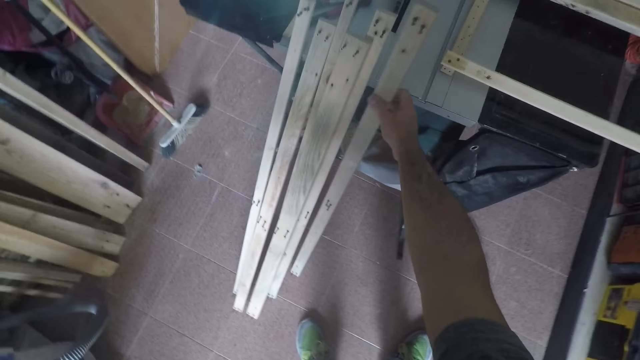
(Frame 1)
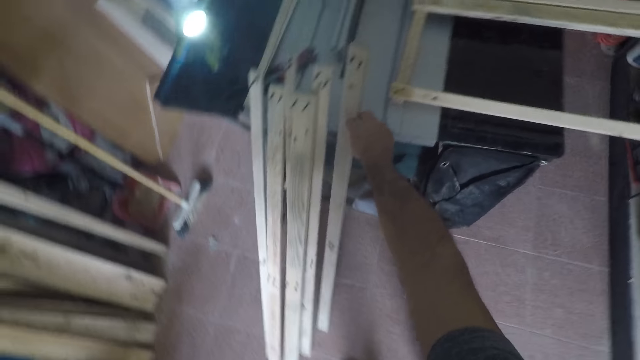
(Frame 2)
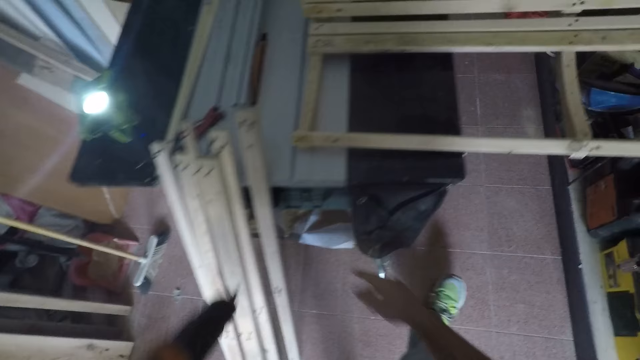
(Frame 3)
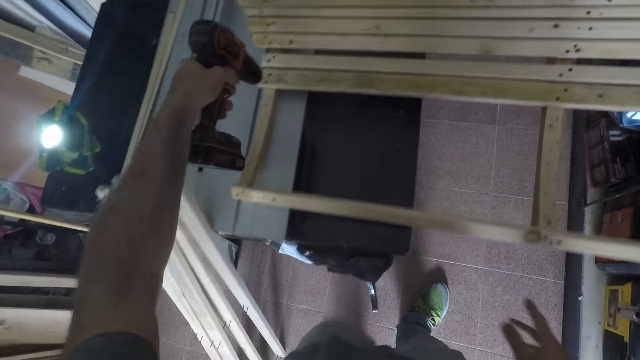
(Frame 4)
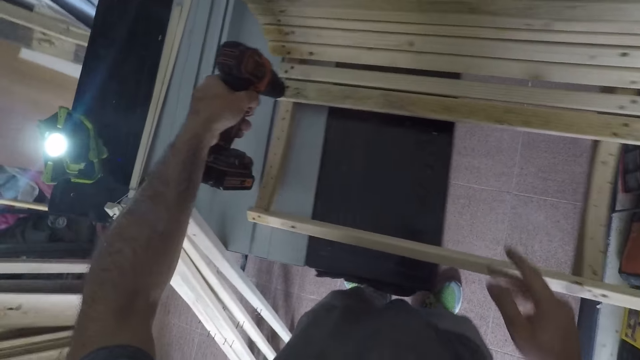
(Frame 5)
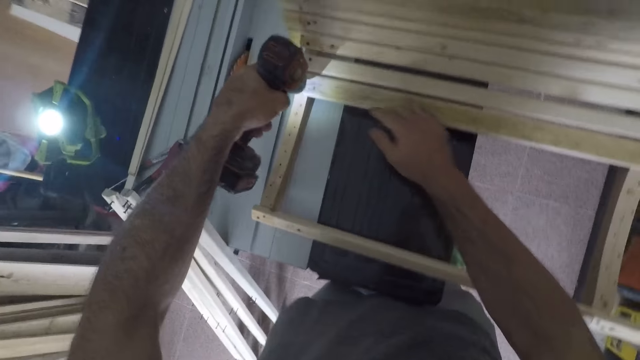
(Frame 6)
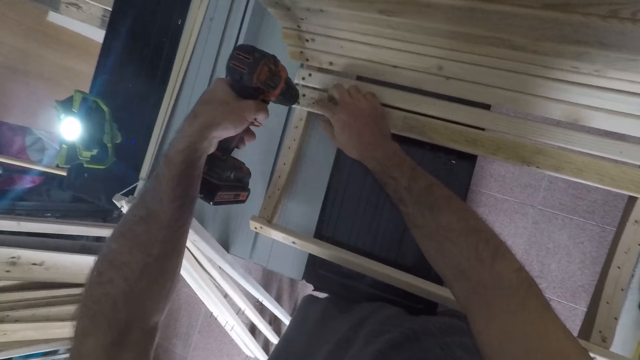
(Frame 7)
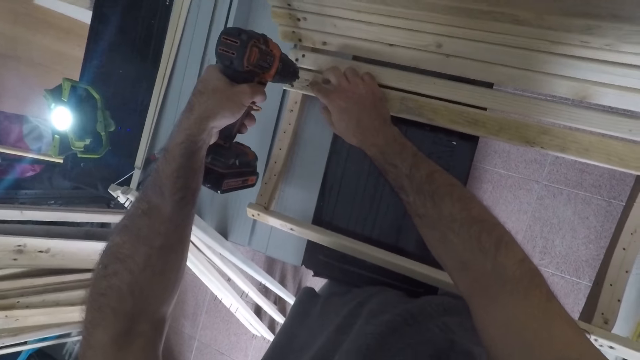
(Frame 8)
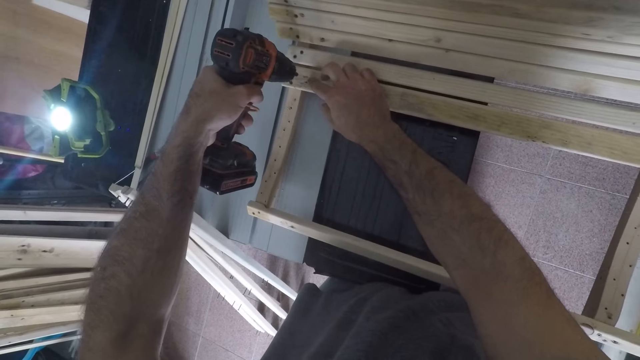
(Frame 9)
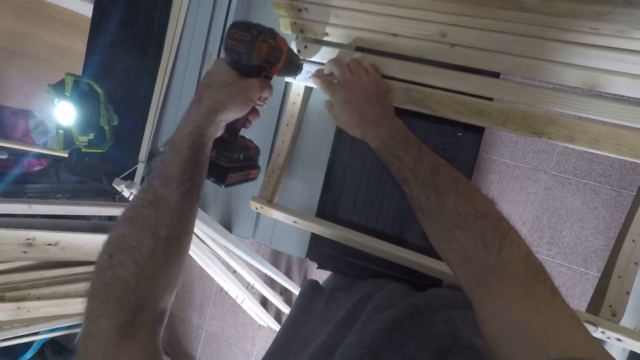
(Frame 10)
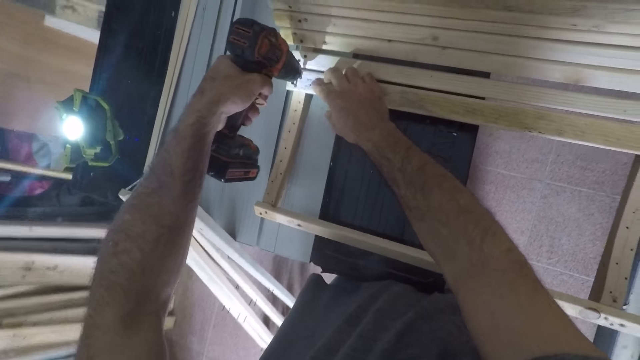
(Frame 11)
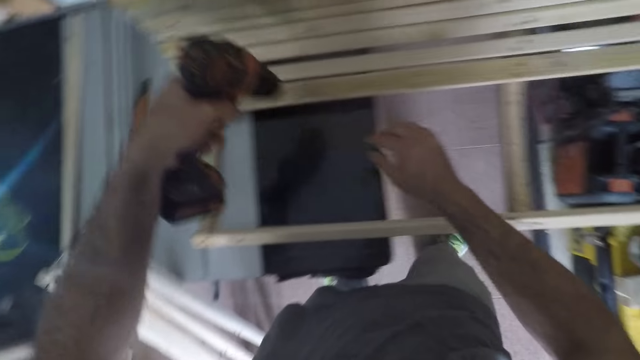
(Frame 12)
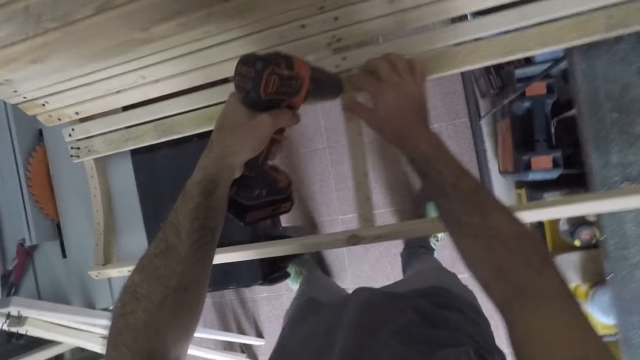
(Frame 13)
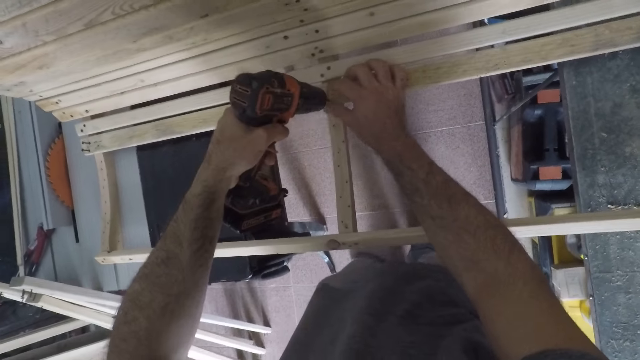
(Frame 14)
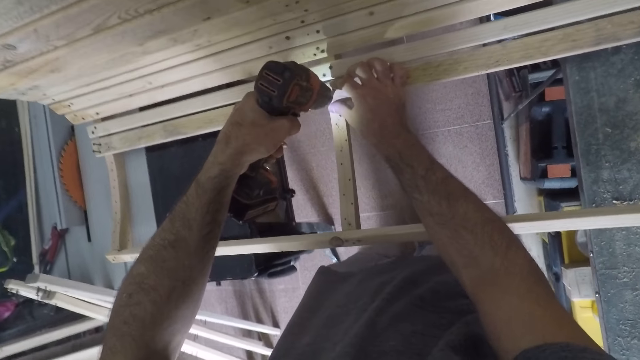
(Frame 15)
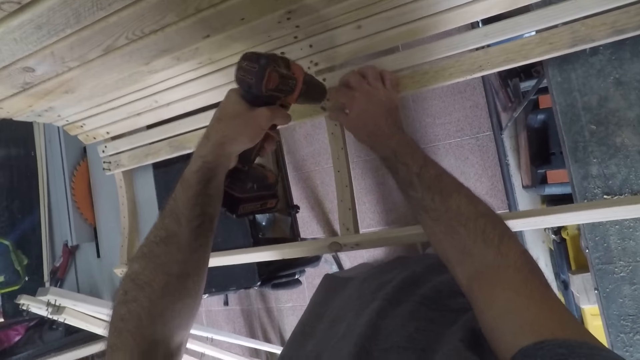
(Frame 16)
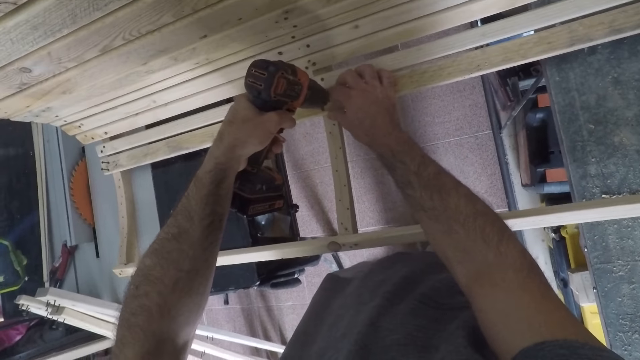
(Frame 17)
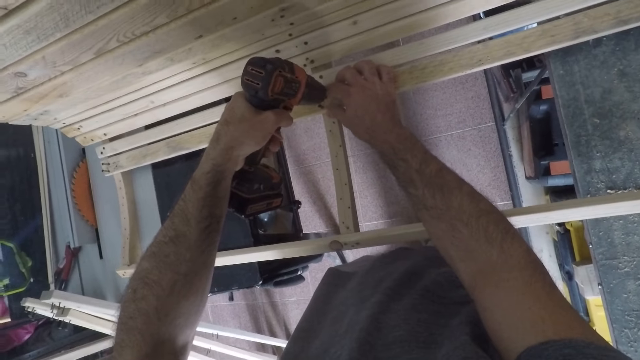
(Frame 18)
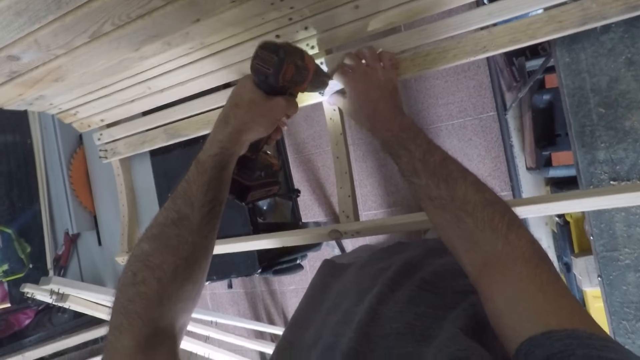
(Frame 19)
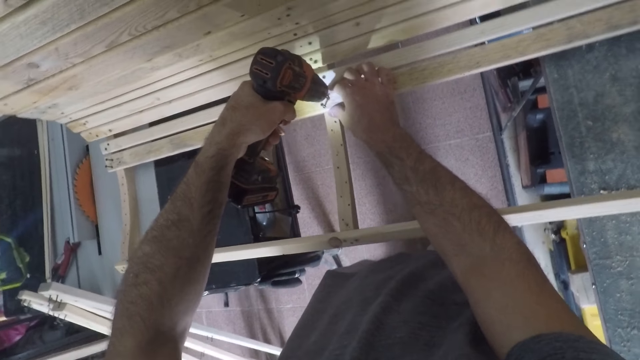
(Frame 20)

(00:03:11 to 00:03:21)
The camera wearer places the wooden unit by the workbench among other pieces. They detach nails from wooden units in the framework. They loosen more screws on the right side. They loosen more screws in the middle of the structure.

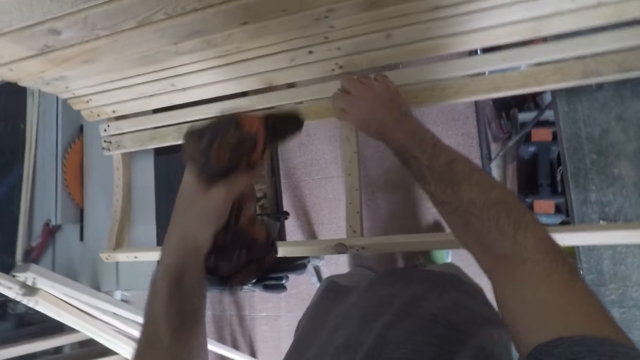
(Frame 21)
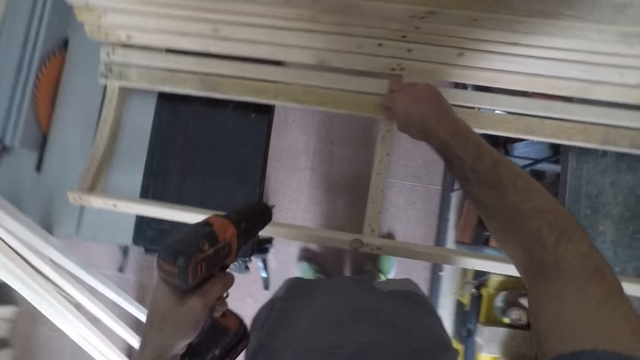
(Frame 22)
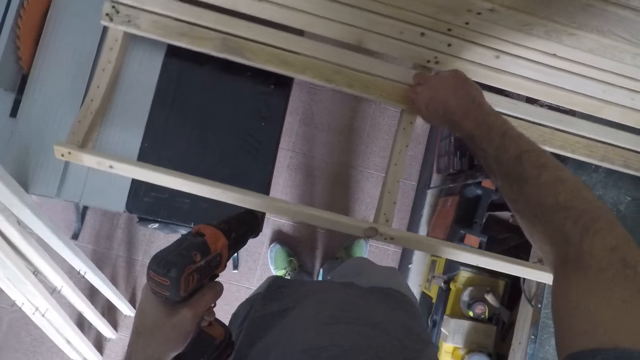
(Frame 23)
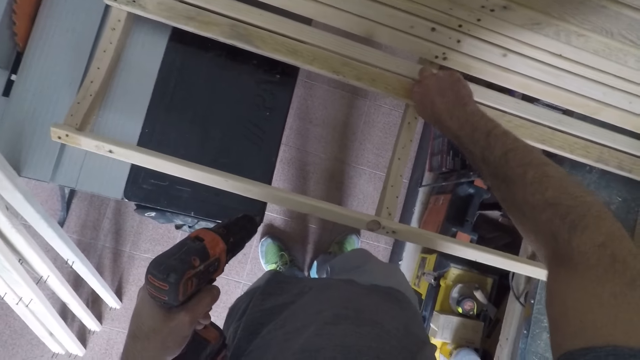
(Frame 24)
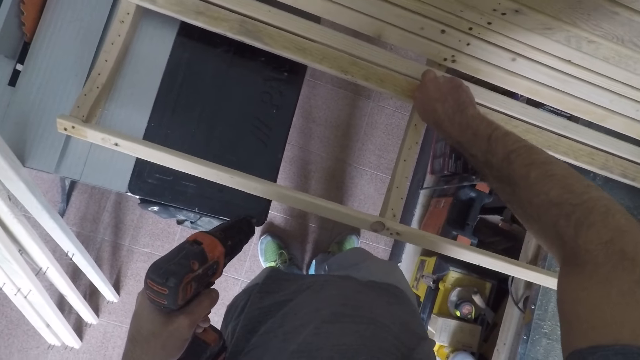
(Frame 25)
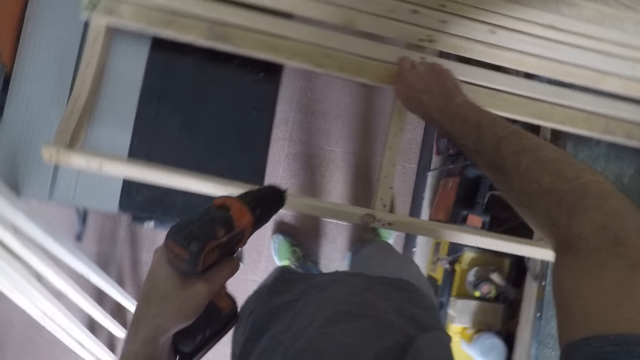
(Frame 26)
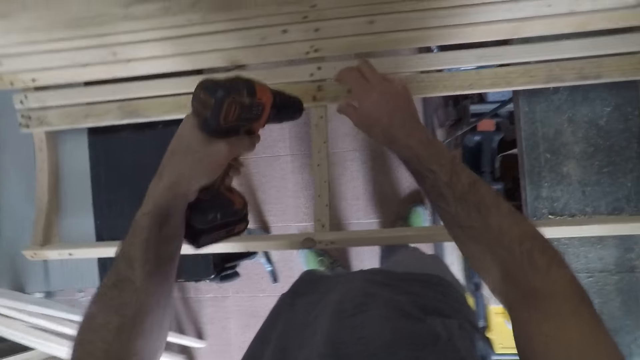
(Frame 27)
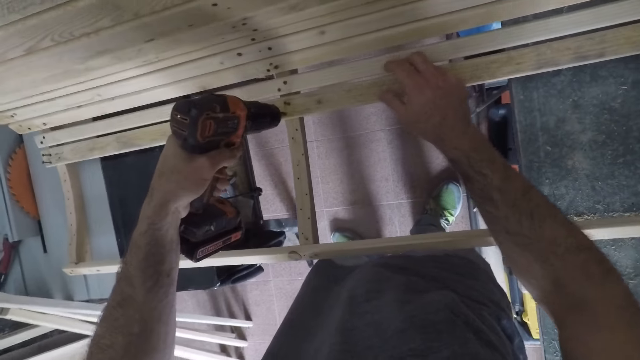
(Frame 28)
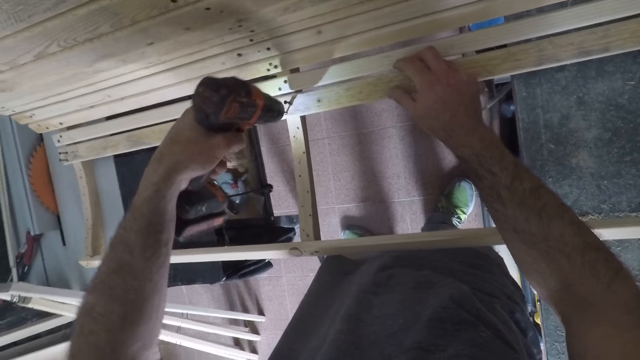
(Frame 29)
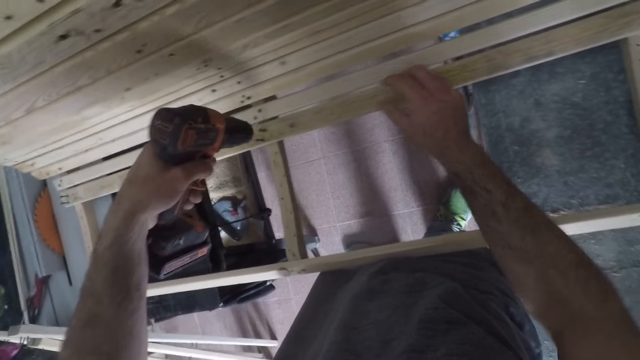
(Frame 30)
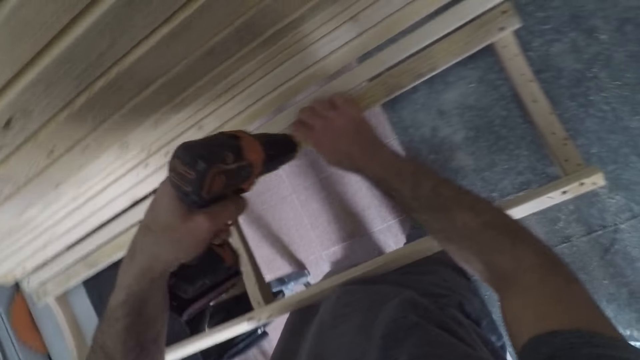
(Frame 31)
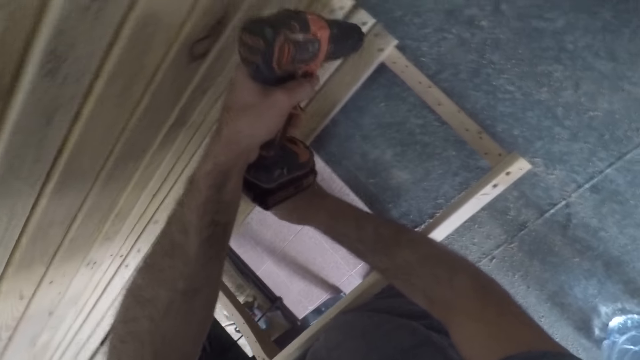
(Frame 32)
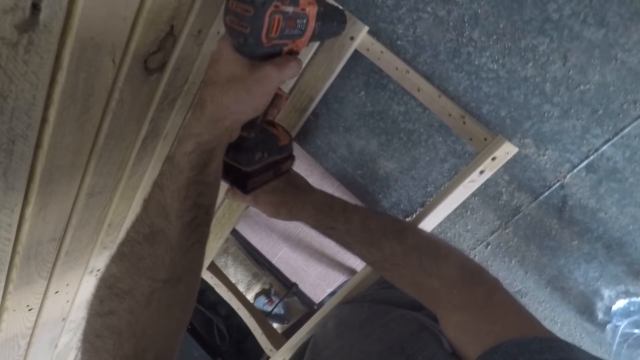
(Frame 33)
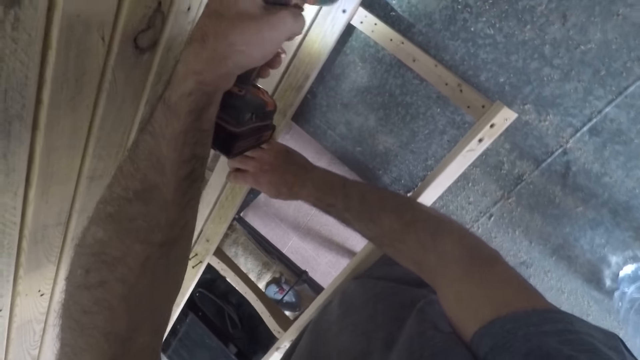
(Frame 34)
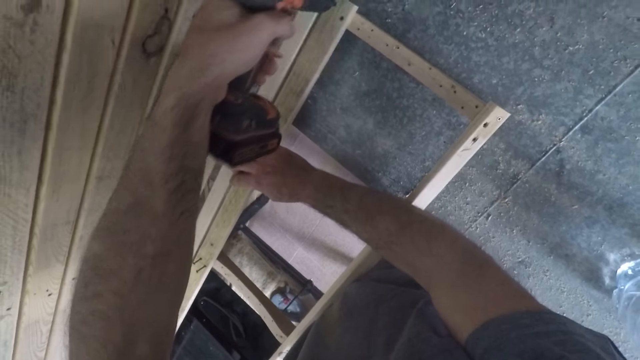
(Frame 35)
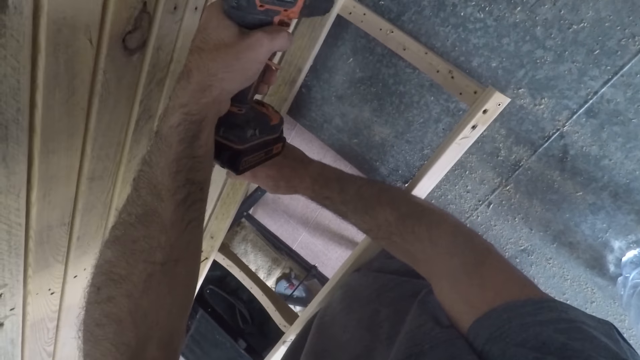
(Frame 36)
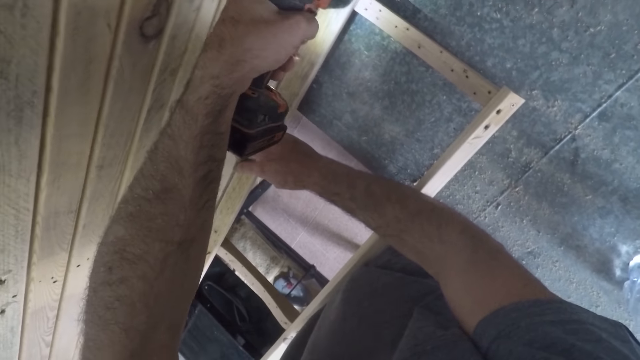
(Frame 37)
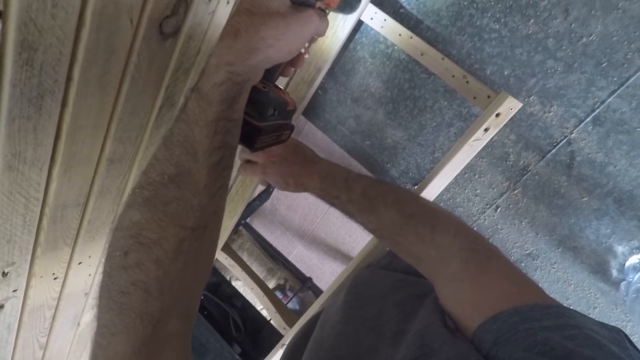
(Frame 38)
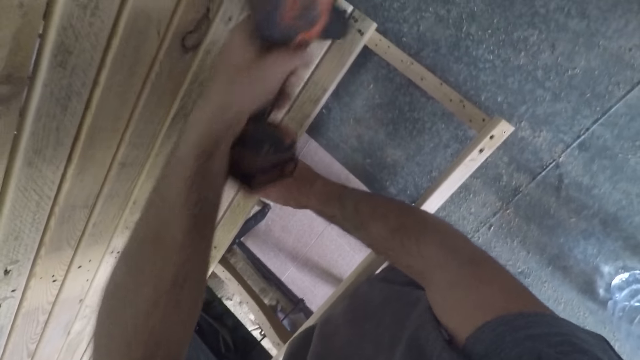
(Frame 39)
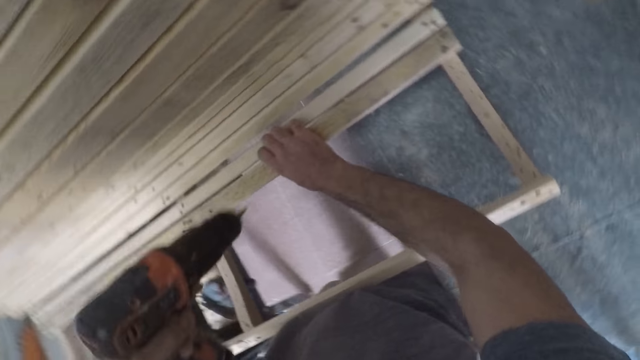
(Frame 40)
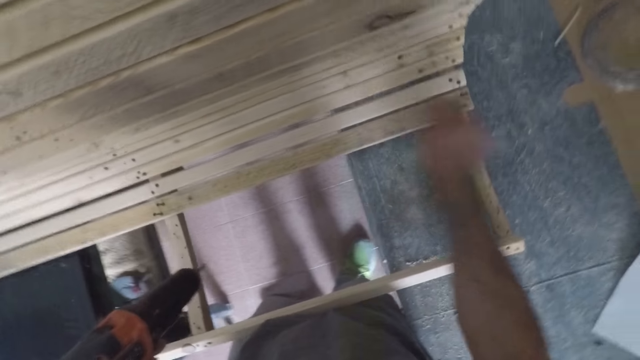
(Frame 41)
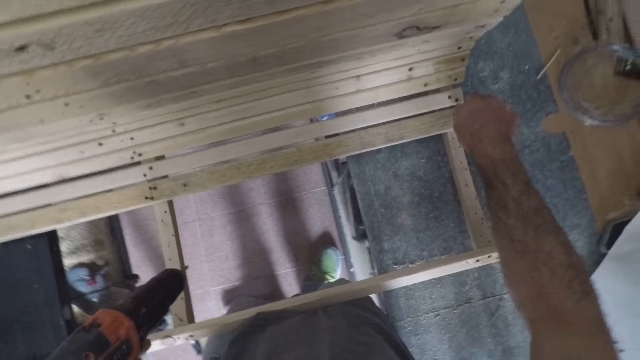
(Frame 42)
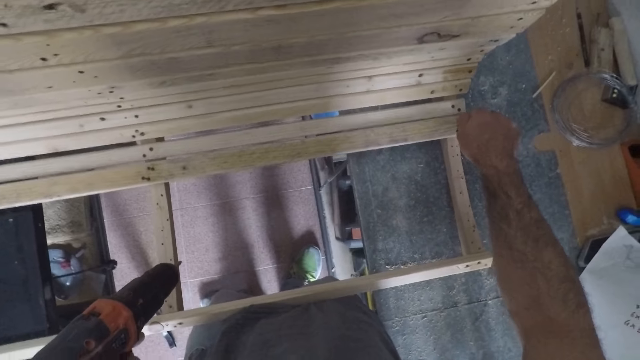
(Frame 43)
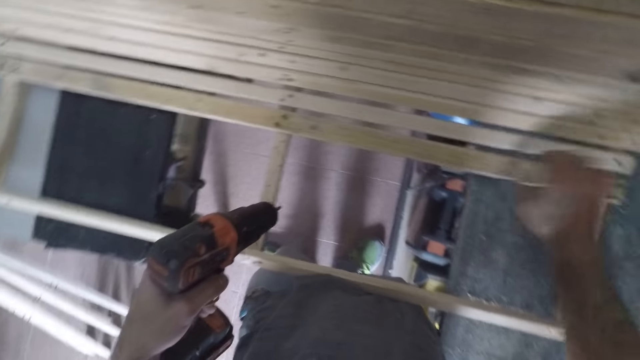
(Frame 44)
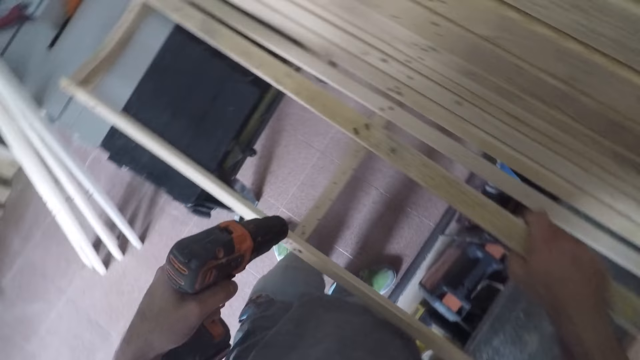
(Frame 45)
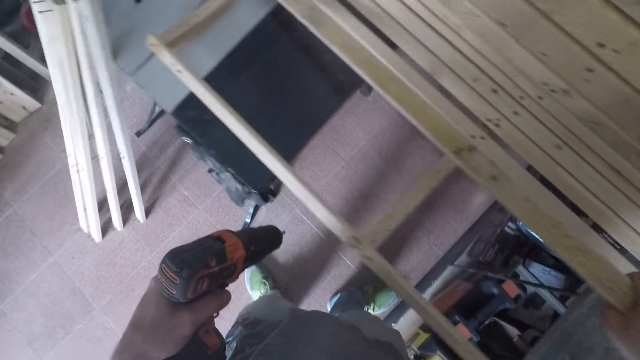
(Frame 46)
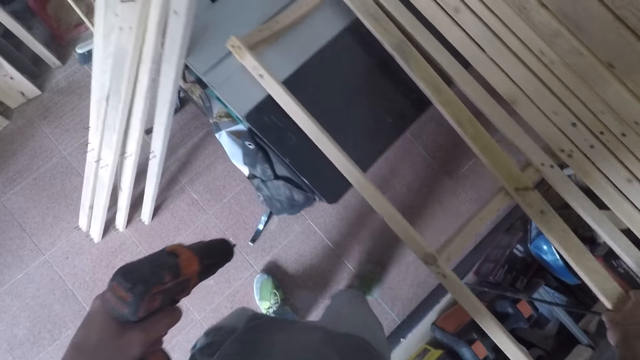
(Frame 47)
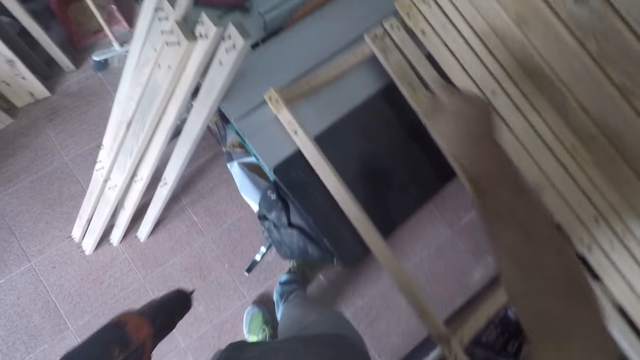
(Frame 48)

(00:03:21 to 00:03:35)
The camera wearer loosens the screws with his own hand. He adjusts multiple nails with his hand. He drills out a screw with the drill. He detaches nails from wooden units in the framework. He proceeds to the right. He loosens more screws in the right. He adjusts a nail with his hand. He loosens a screw with one hand. He grabs the wooden piece from the structure. He drops the wooden piece. He loosens a screw with his own hand.
